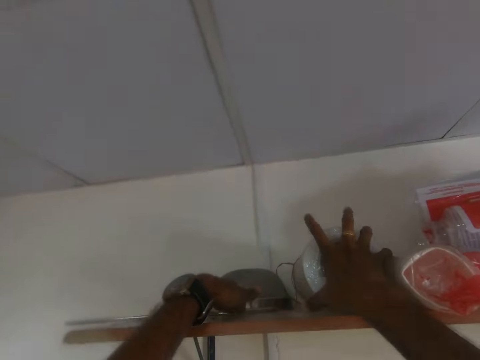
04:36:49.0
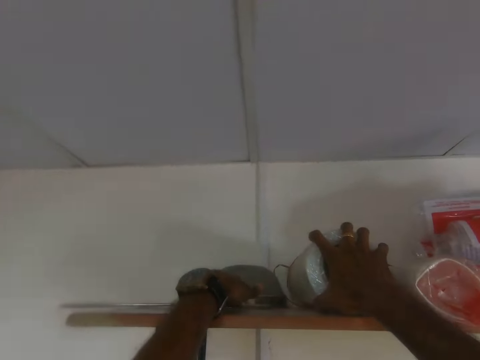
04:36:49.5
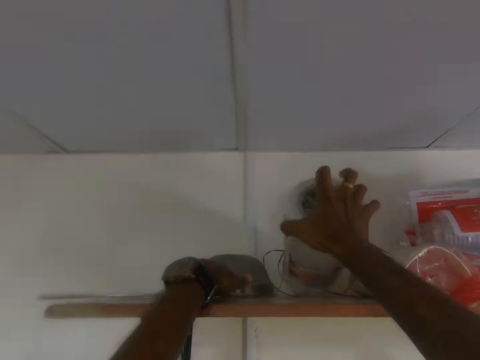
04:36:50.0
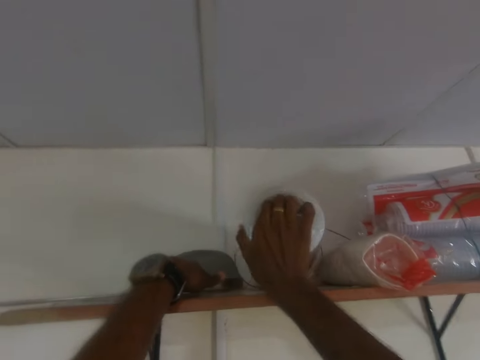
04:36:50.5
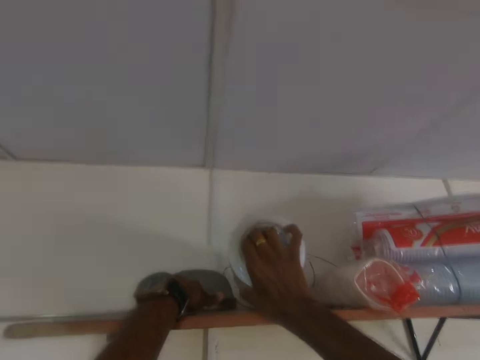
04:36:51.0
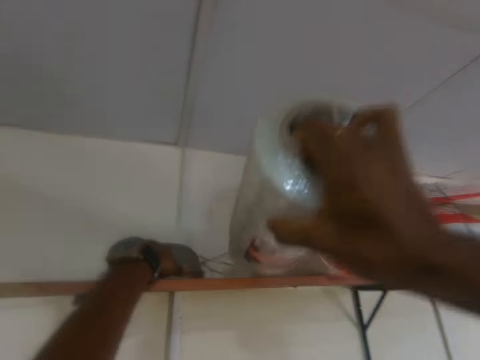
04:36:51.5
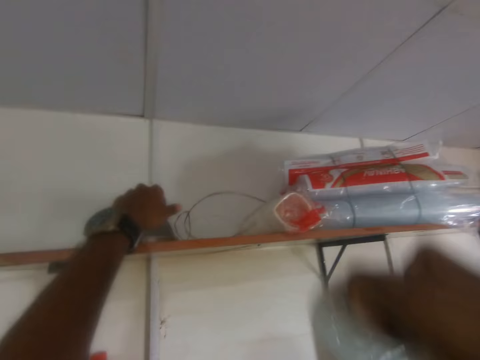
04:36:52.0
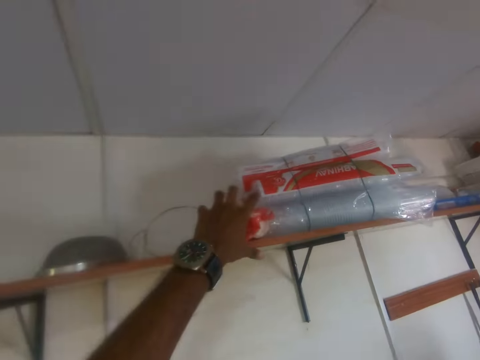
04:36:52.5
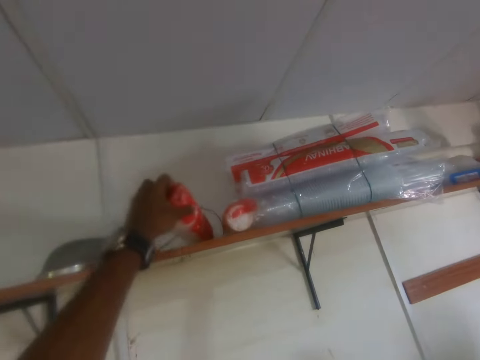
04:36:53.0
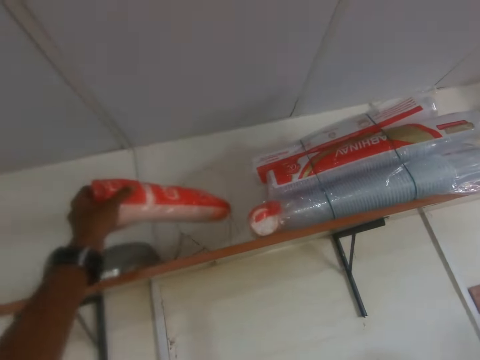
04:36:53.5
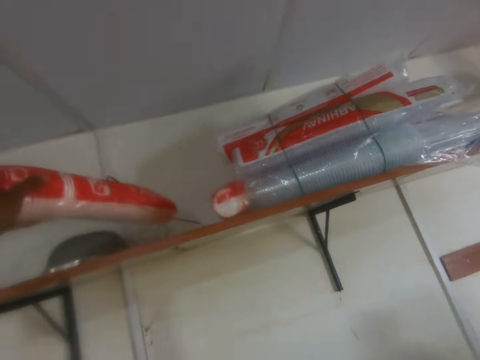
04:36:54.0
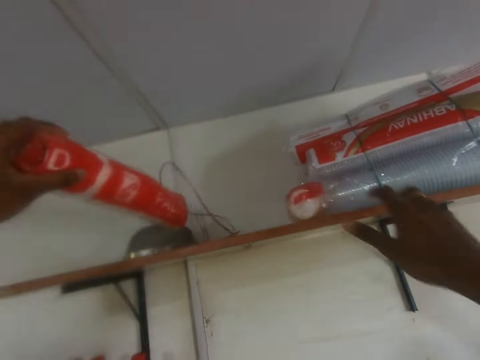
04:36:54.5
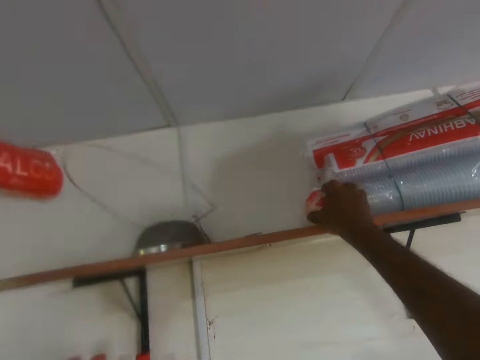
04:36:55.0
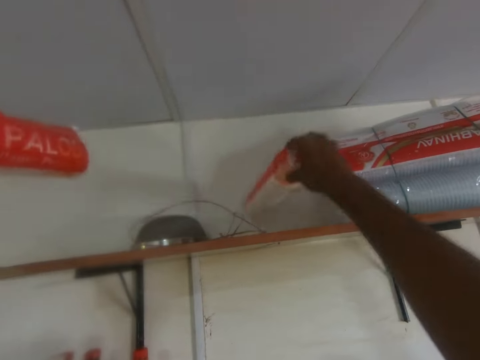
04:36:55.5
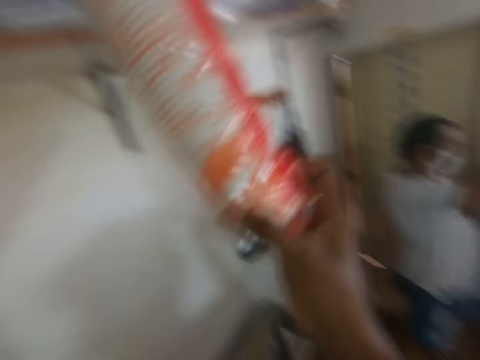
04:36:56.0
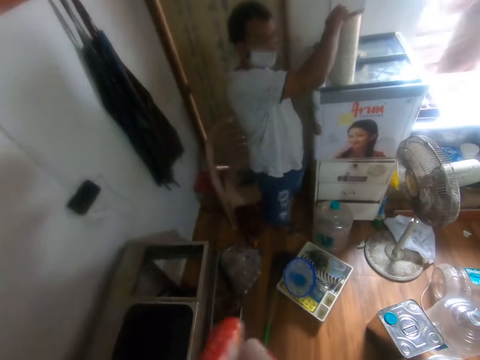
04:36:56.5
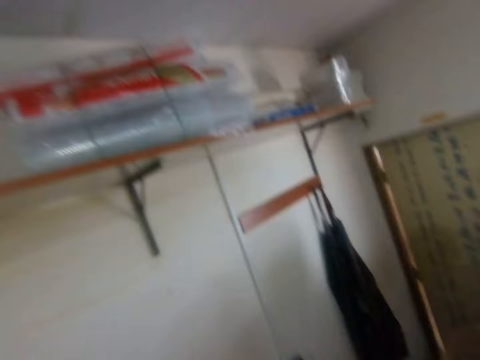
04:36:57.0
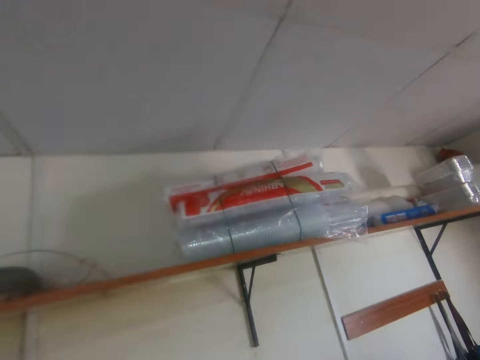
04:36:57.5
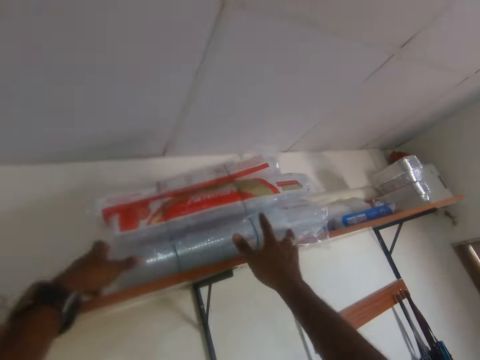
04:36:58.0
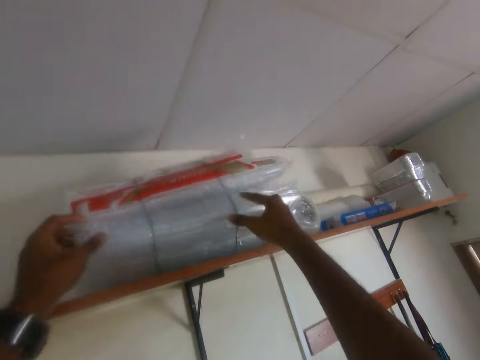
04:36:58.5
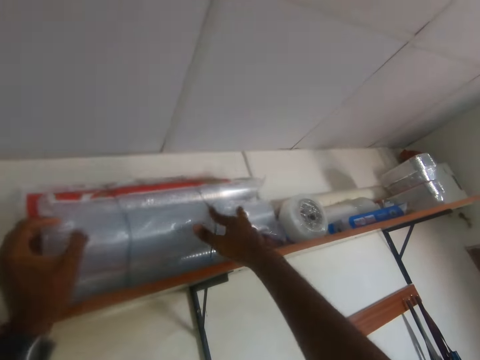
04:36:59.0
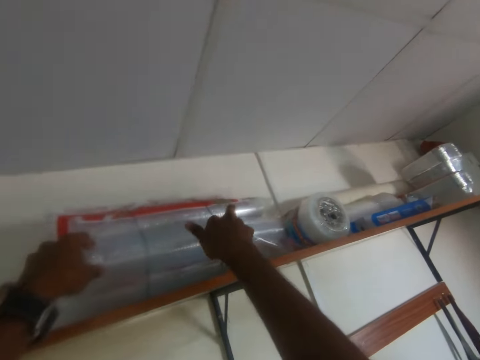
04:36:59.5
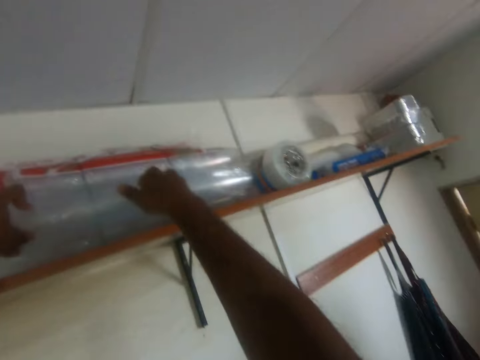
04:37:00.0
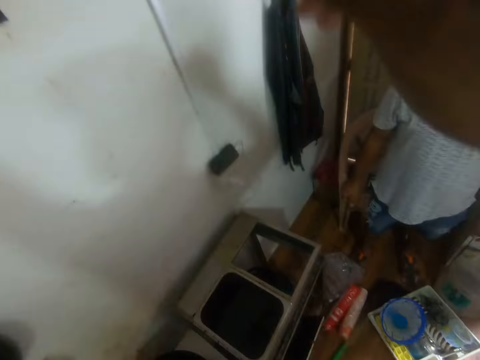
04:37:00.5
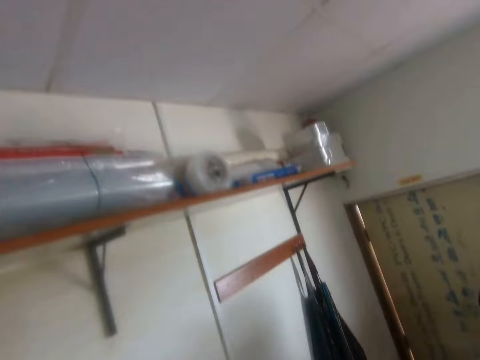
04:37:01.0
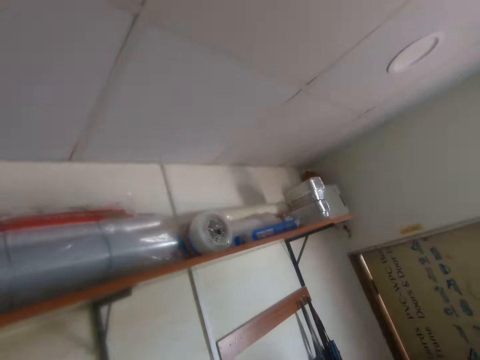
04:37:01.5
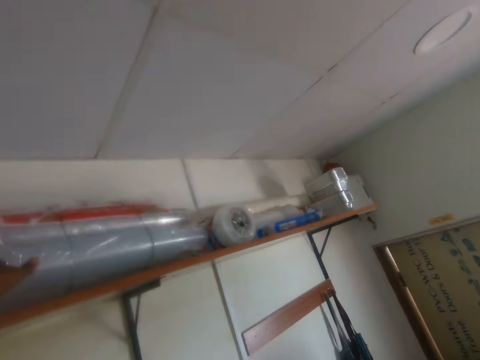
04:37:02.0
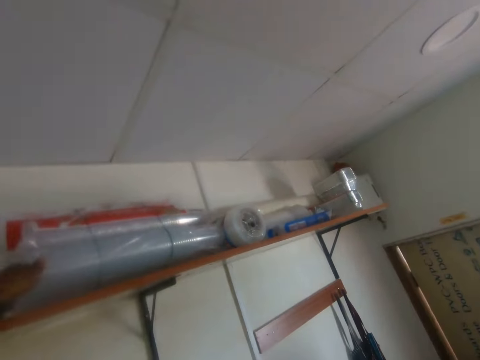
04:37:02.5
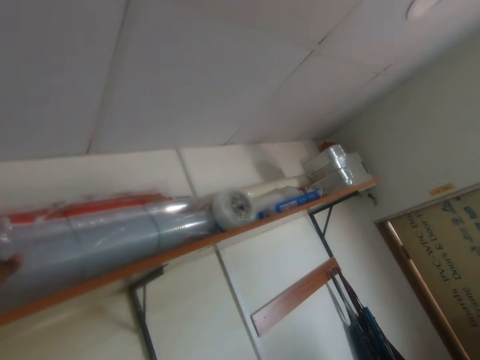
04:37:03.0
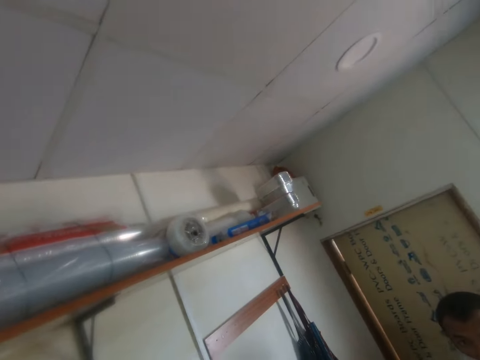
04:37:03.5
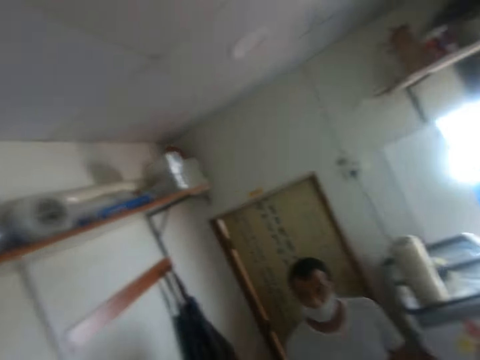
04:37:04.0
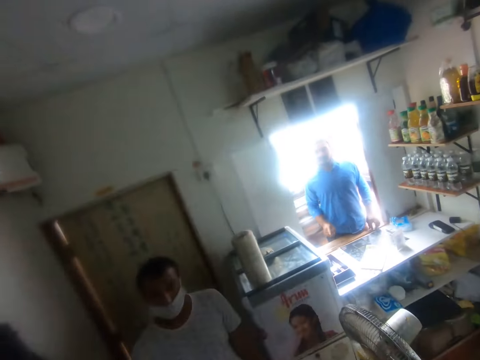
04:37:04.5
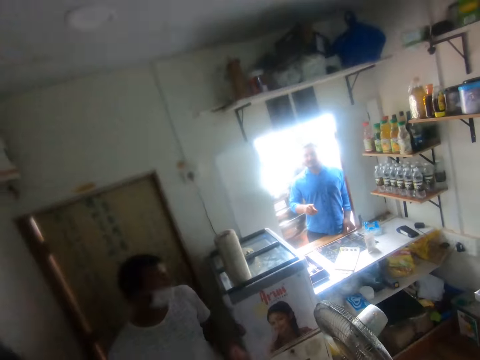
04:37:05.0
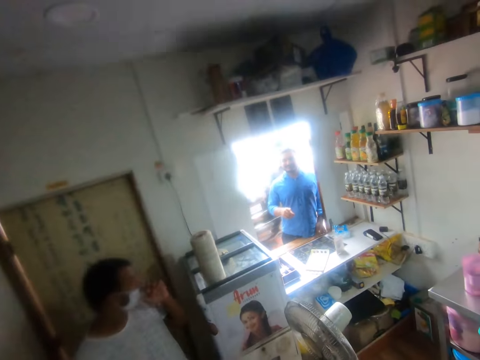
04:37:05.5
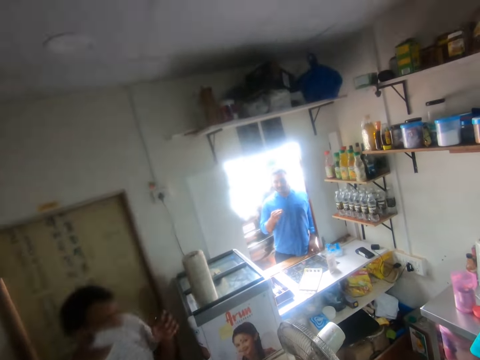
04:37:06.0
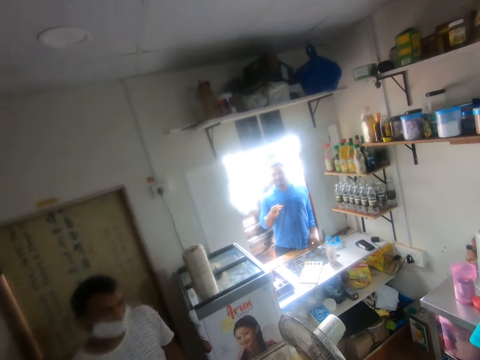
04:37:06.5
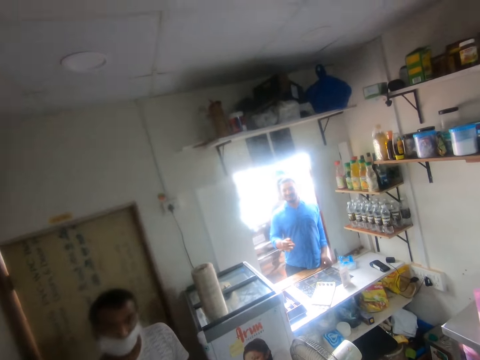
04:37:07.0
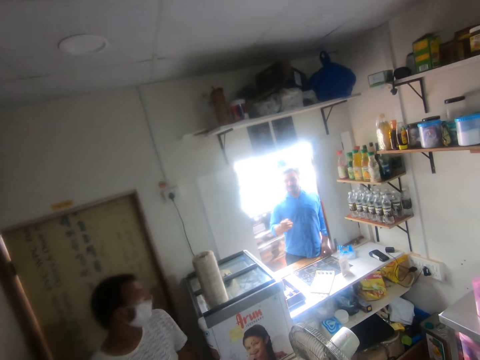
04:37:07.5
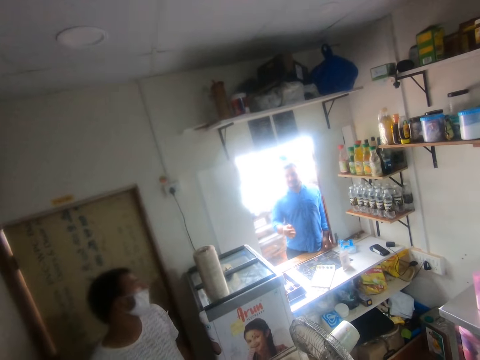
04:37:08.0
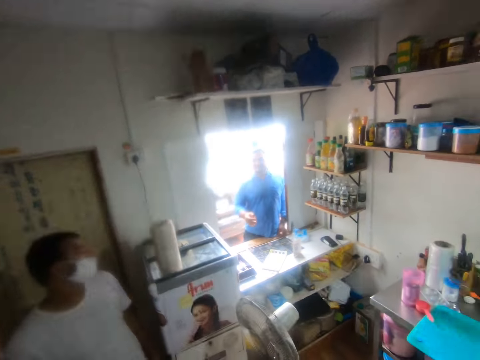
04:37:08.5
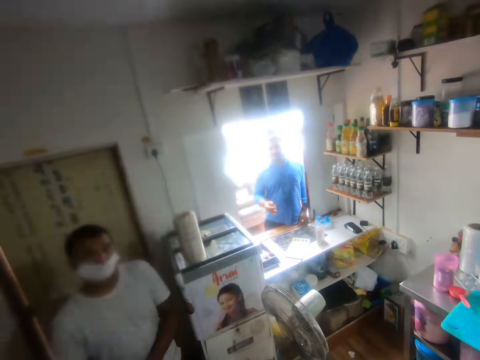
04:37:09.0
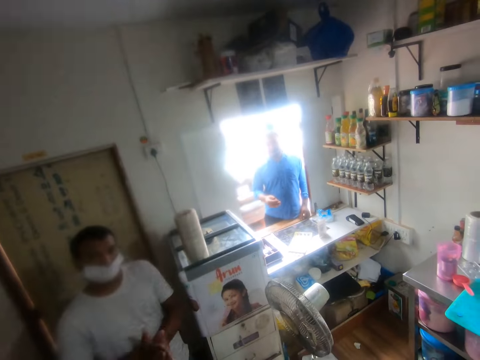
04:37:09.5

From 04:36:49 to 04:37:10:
The camera wearer picks a tissue paper from the shelf with his right hand. He picks a stack of cups from the shelf with his left hand. He picks a stack of cups from the shelf with his right hand. He adjusts a stack of cups on the shelf with both hands. A man interacts with the camera wearer.

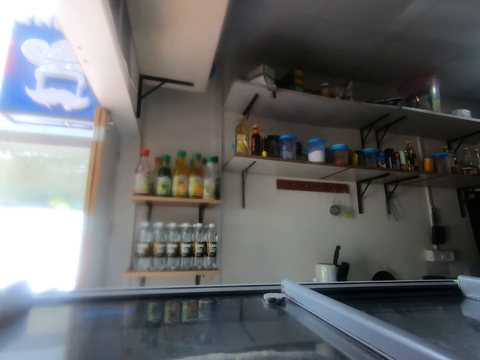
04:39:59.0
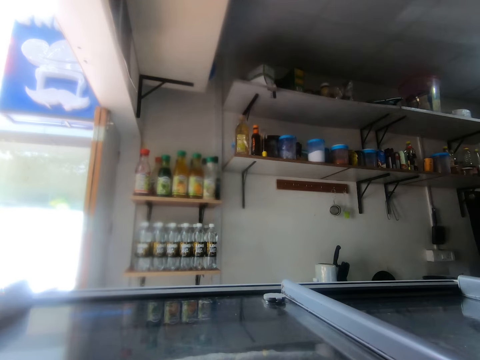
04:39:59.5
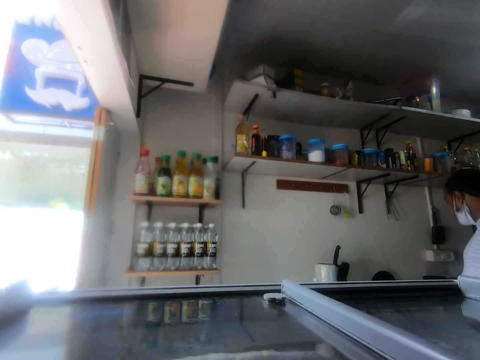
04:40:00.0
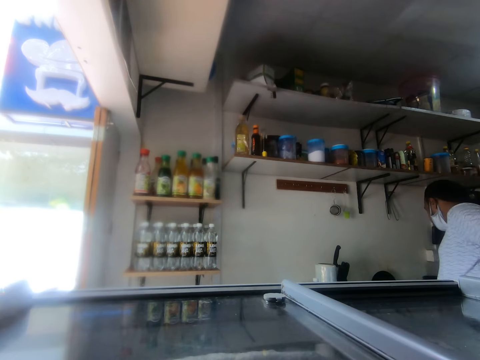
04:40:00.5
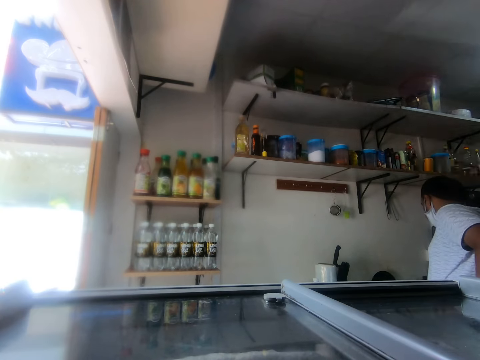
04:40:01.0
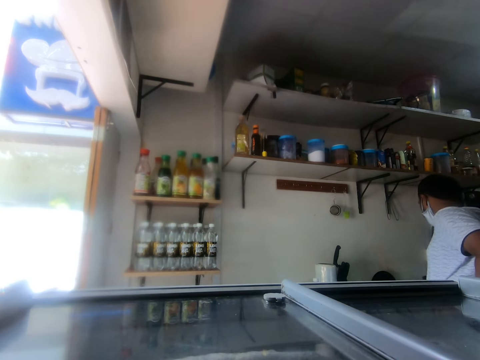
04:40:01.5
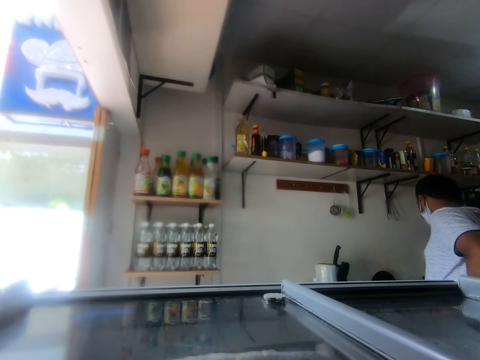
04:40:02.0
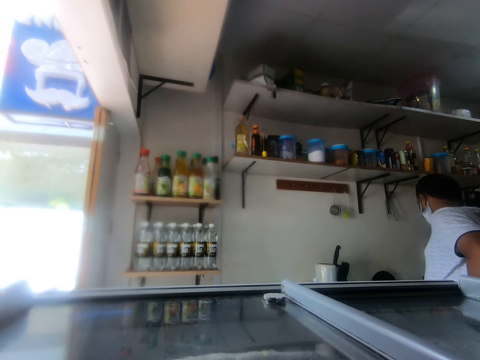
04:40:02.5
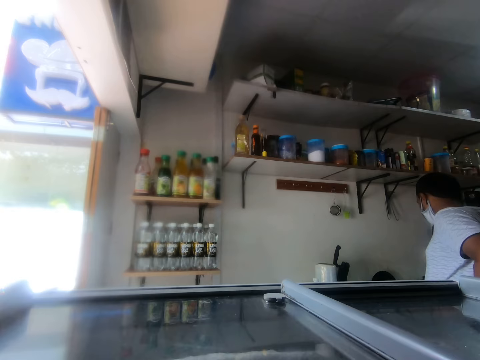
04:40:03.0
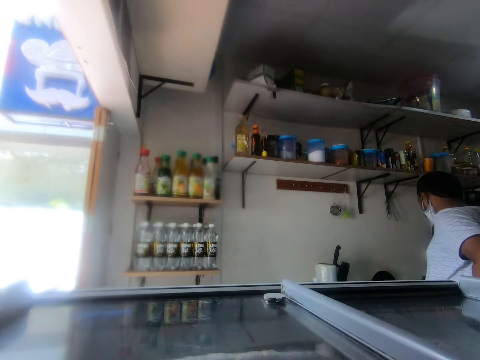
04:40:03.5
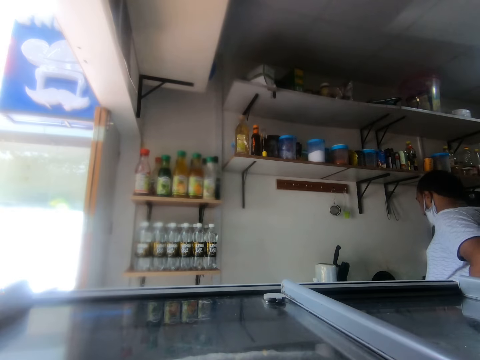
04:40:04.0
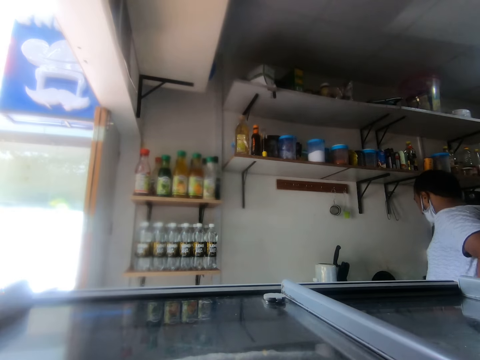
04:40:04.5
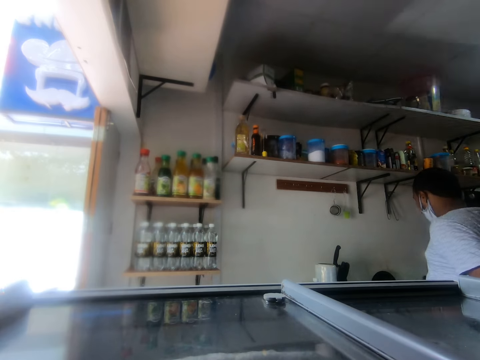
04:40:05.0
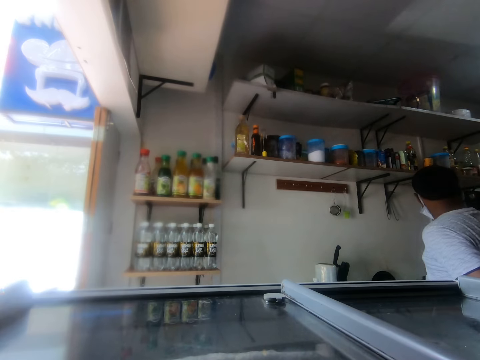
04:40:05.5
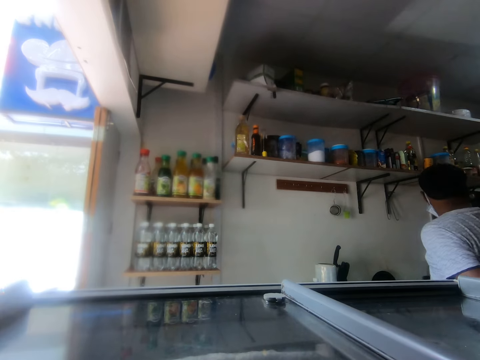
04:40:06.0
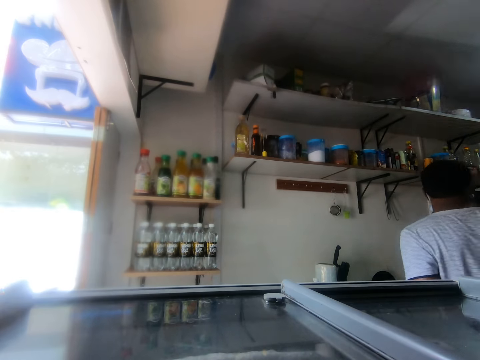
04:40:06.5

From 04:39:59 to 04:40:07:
A man interacts with another man. A man looks around the counter.
